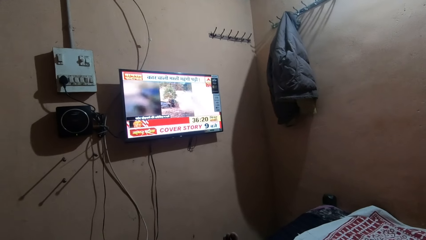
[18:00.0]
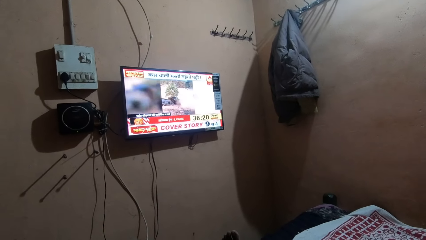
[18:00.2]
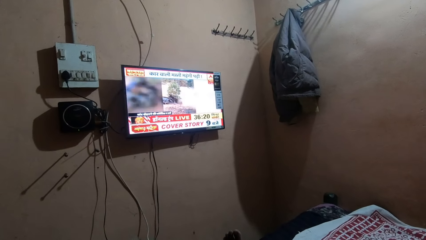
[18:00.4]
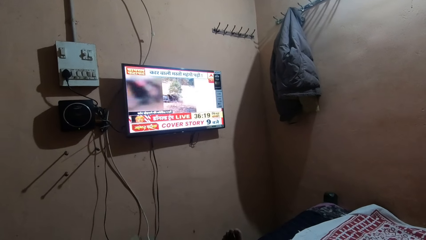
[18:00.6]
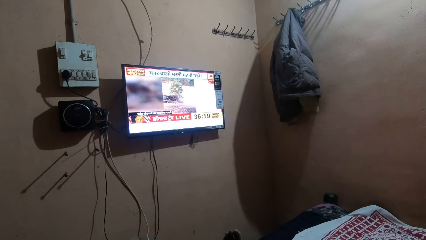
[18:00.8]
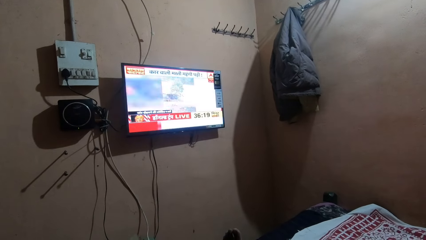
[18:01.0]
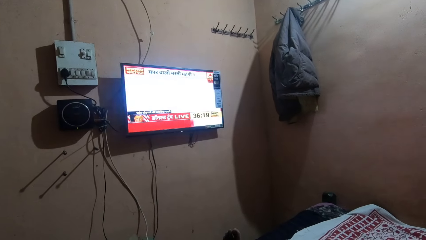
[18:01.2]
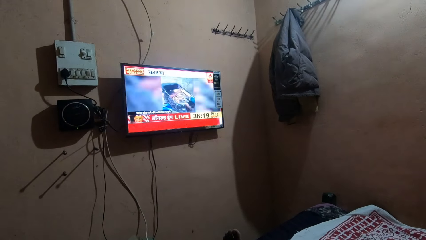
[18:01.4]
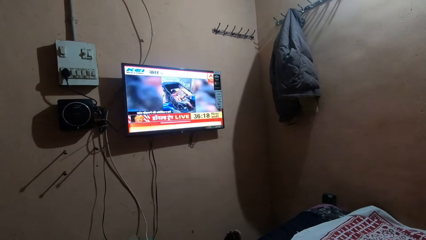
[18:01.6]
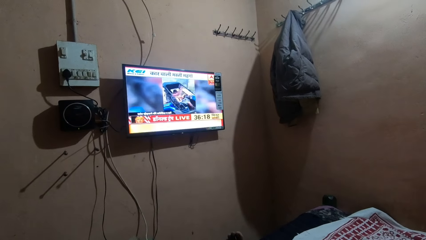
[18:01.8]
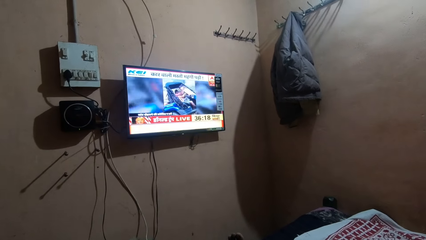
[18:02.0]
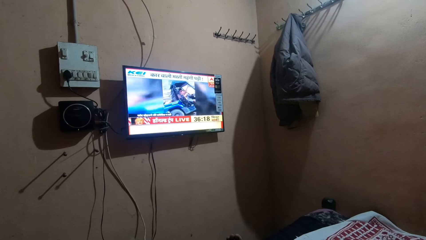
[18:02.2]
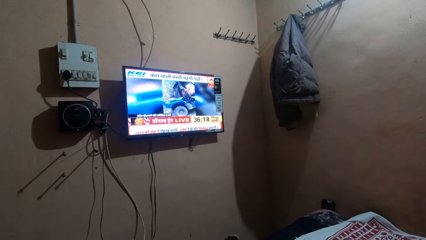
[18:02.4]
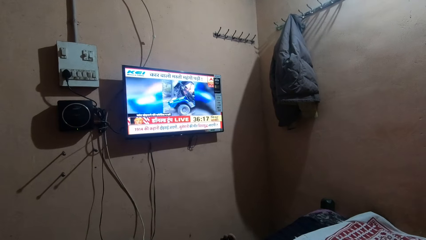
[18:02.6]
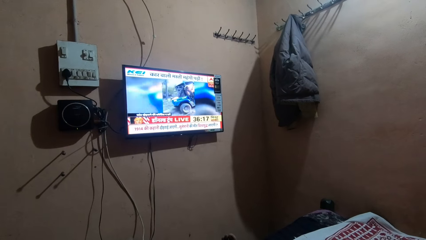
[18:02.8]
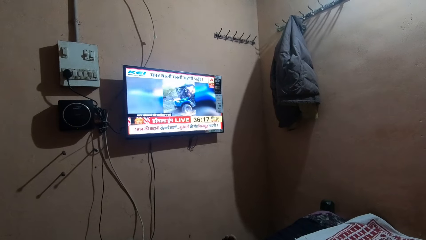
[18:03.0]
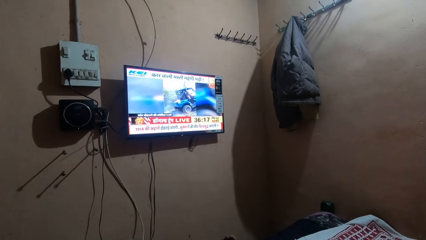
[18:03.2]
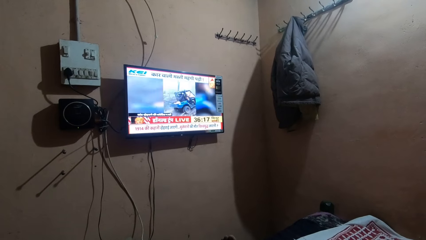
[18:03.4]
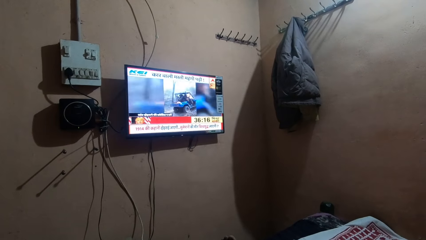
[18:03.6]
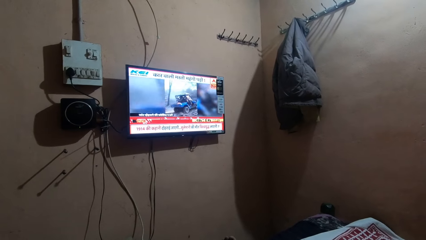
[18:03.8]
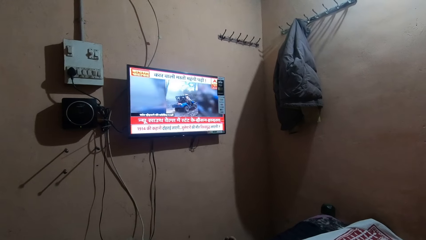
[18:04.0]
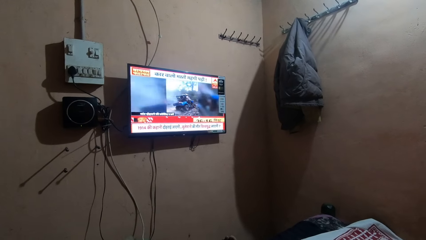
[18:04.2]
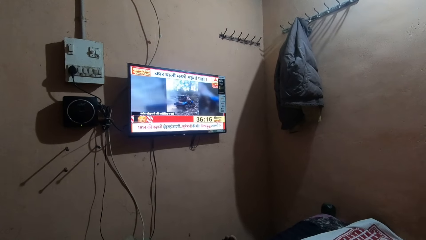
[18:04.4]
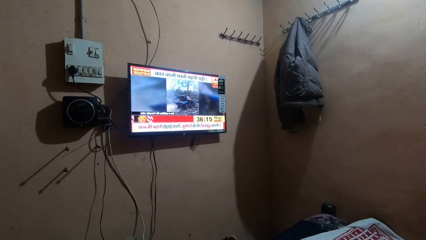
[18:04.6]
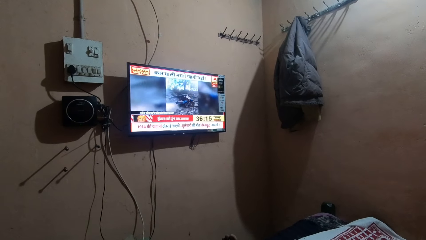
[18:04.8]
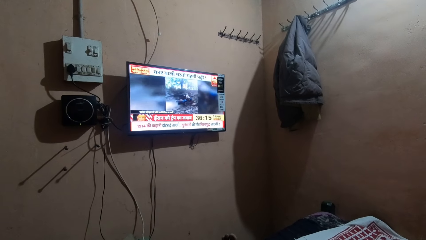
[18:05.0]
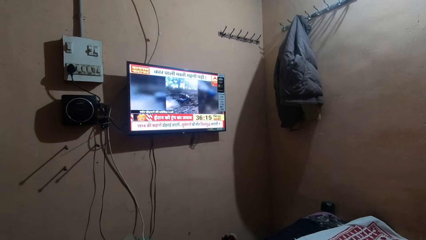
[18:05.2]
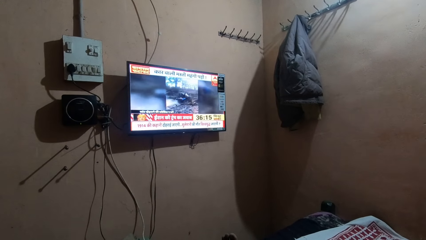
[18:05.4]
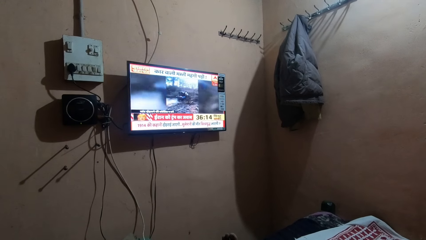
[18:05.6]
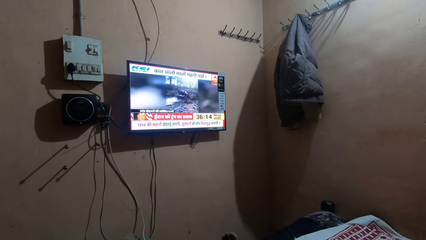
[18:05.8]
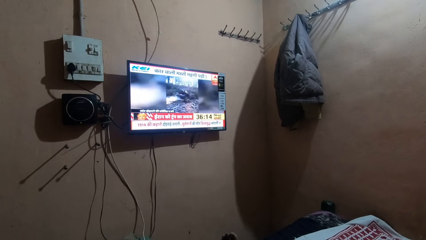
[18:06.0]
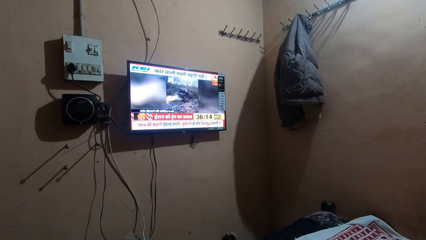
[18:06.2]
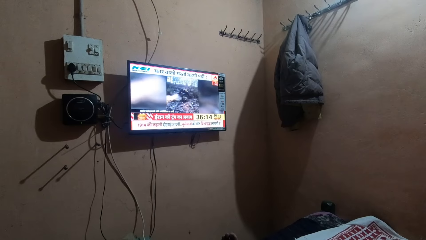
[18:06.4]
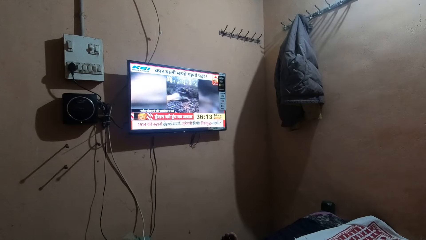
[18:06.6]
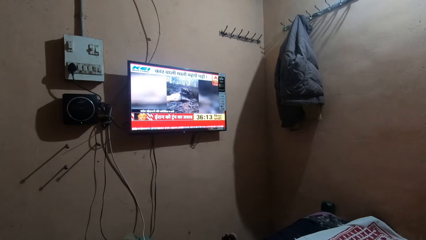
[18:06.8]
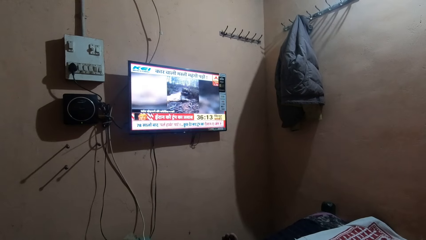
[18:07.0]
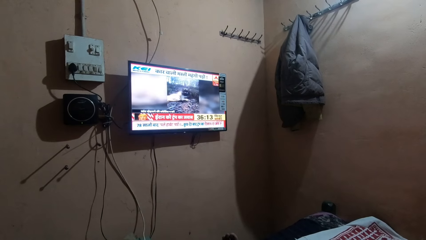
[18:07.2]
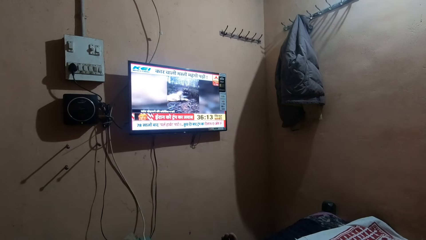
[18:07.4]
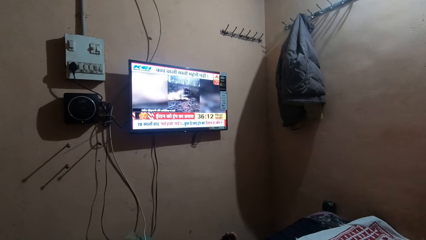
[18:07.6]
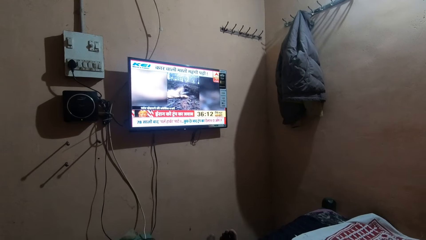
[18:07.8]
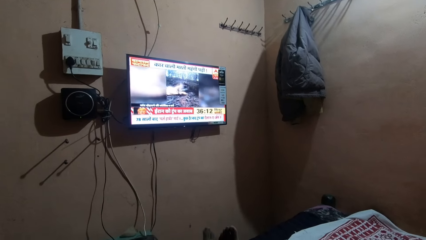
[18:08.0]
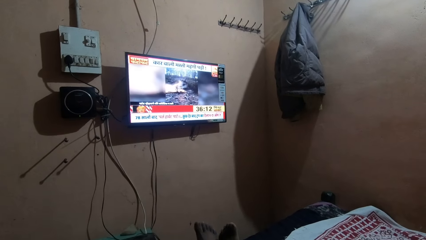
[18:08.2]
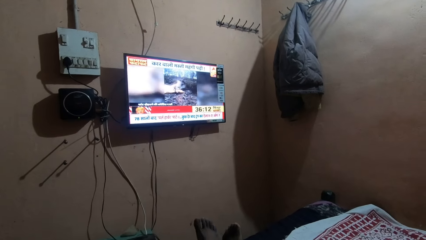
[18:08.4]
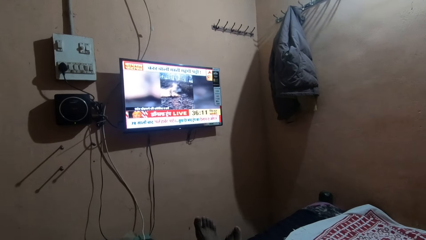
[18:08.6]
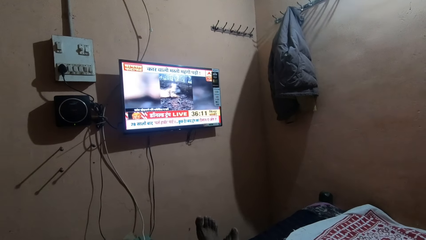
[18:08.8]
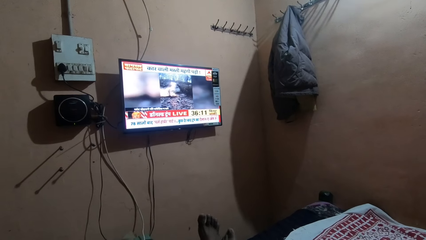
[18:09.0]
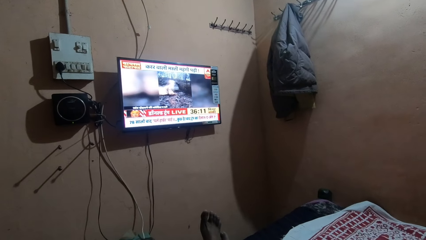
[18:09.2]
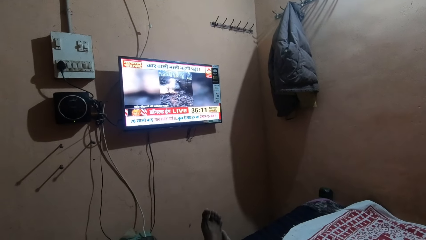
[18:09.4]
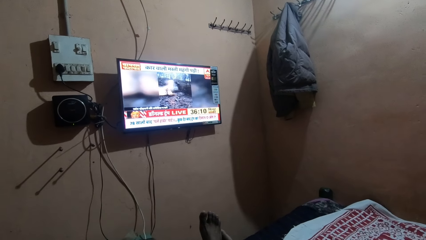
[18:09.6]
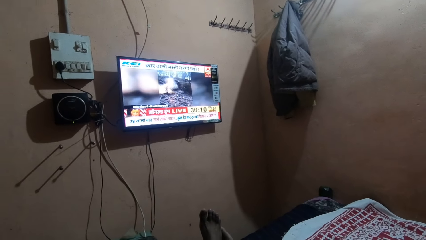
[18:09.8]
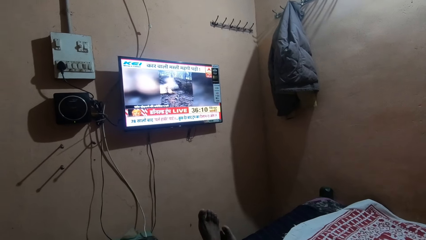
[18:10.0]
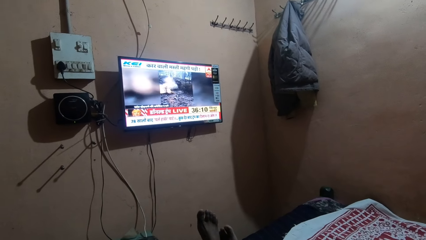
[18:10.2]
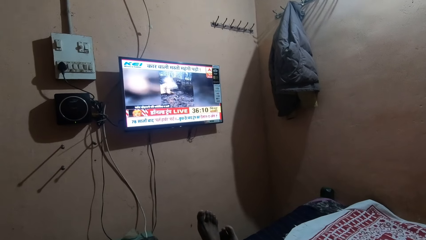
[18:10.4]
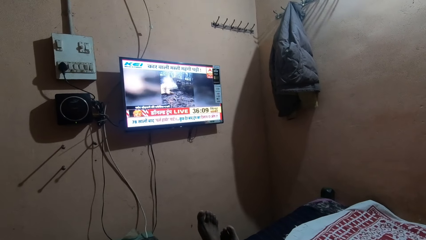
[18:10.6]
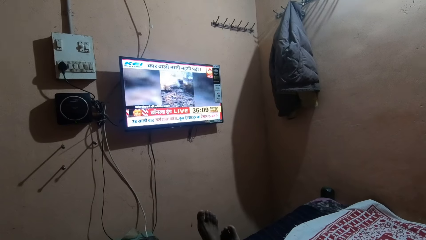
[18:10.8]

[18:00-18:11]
The camera wearer stares at the television.

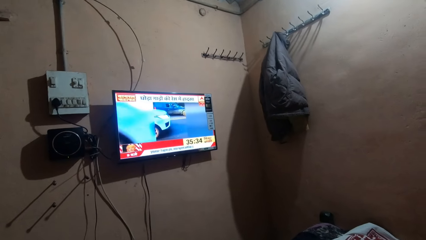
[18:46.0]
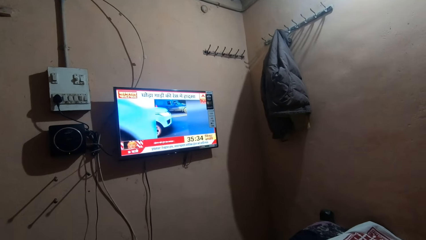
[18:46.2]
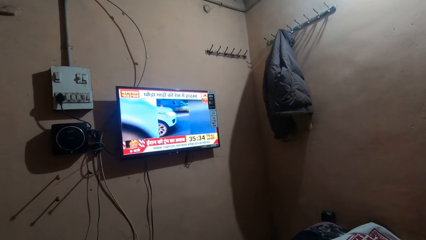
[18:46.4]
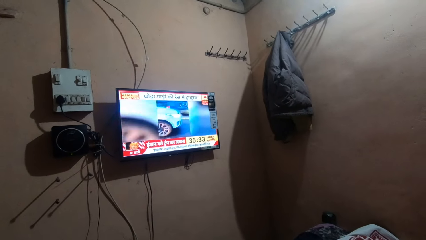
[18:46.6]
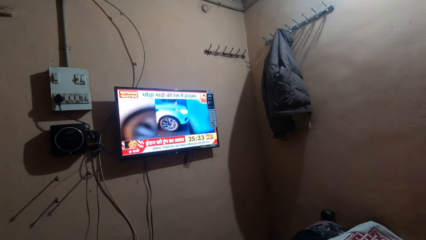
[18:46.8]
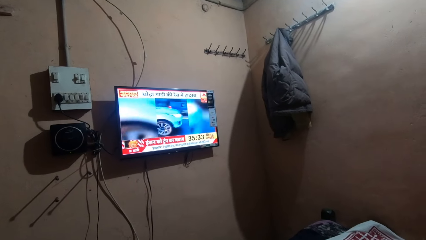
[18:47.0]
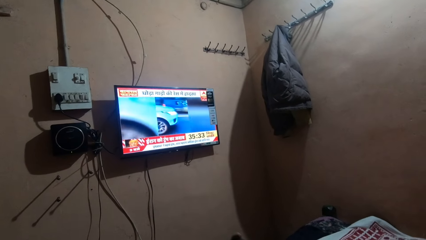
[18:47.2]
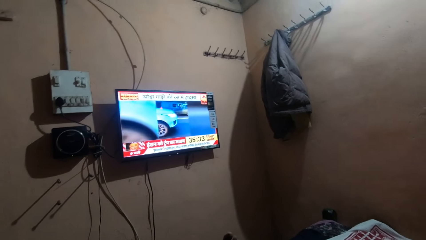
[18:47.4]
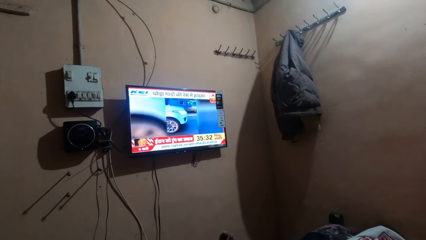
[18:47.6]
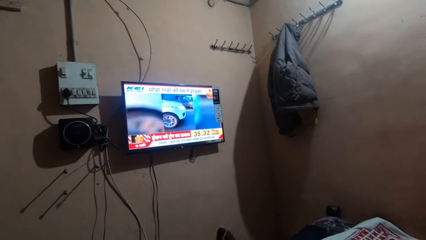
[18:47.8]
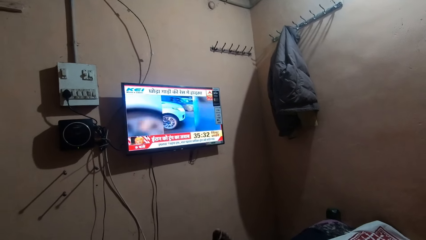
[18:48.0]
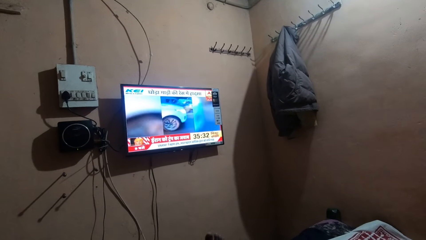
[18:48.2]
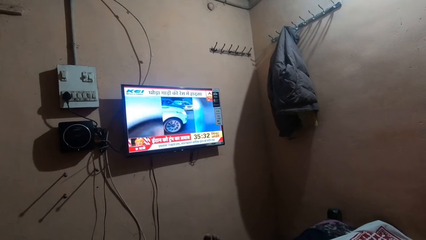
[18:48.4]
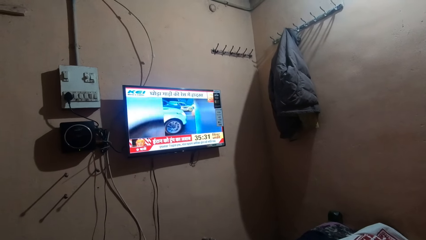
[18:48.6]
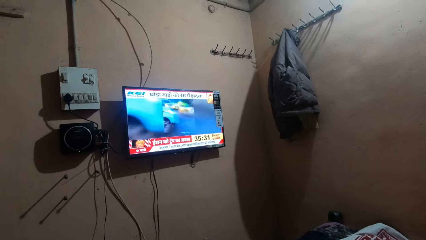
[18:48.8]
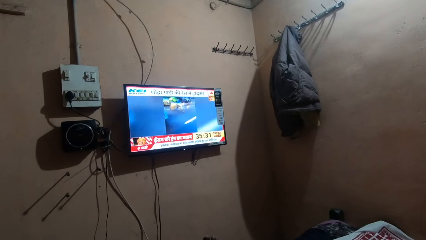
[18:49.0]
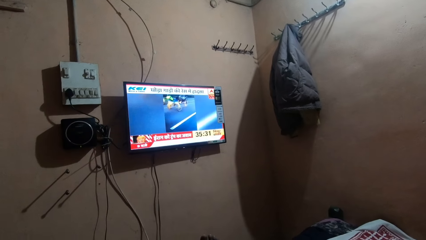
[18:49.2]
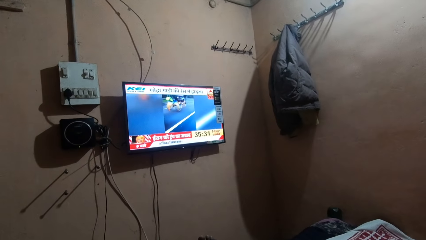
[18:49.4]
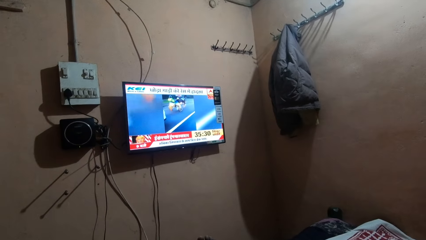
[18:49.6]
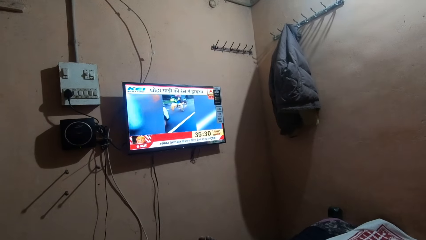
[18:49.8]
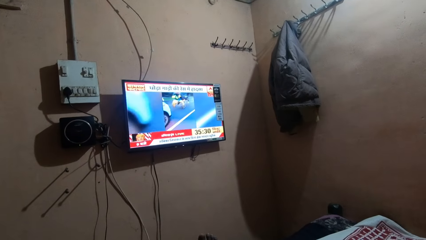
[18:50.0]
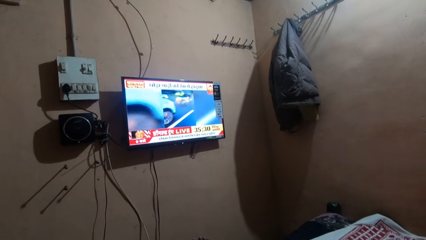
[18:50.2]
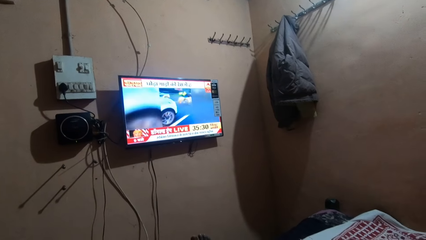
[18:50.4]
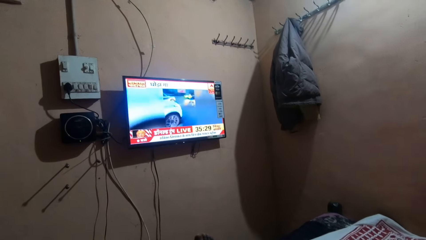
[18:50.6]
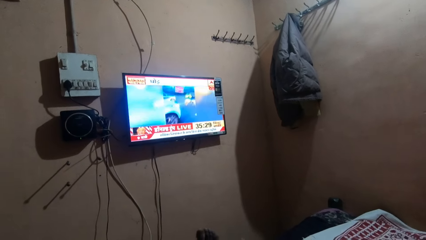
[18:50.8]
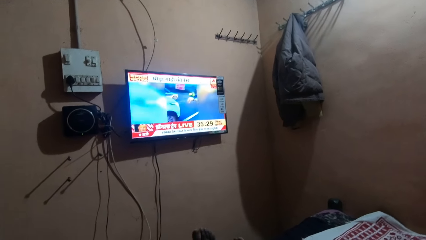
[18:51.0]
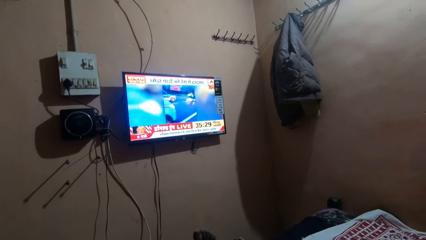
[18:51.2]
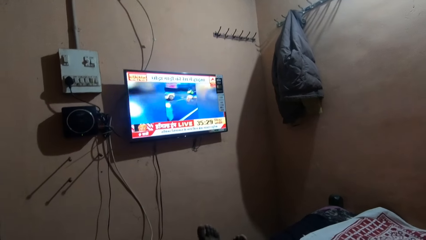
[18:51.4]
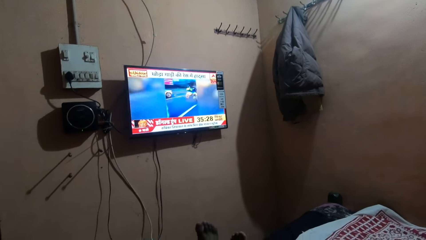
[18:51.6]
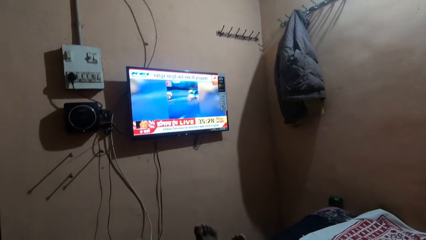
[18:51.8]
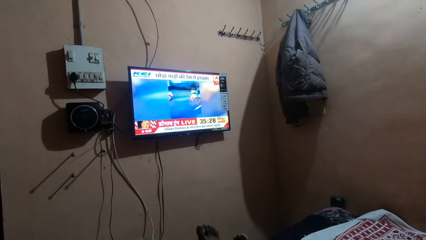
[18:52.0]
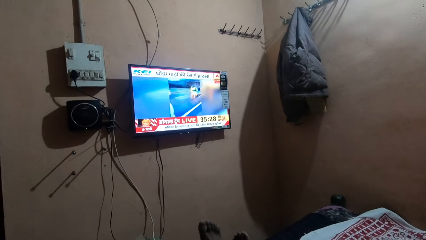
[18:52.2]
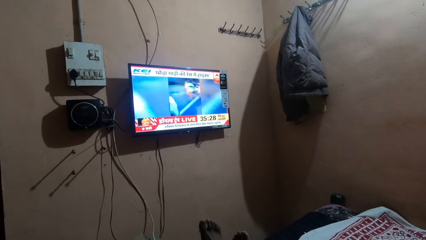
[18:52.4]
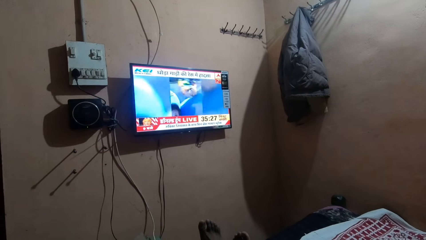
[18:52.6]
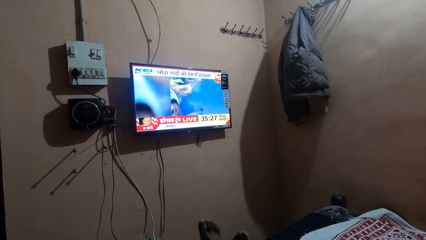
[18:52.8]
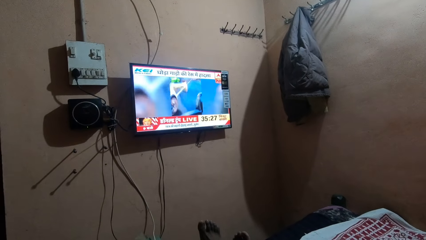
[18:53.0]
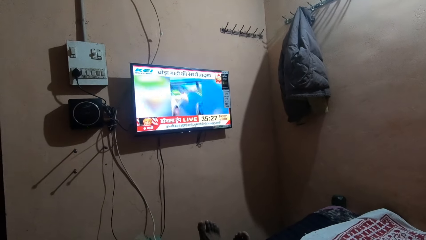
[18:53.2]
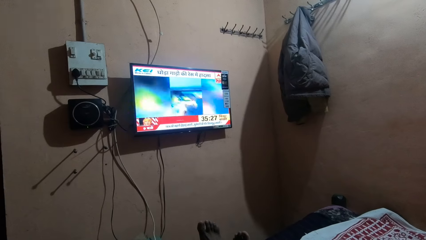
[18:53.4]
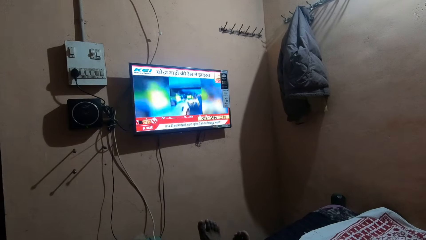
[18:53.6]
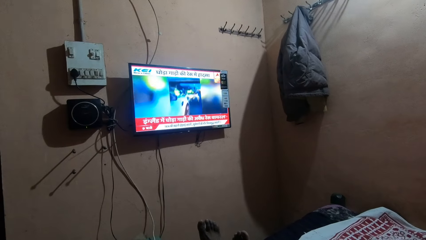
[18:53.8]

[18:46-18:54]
The camera wearer moves the camera around.
